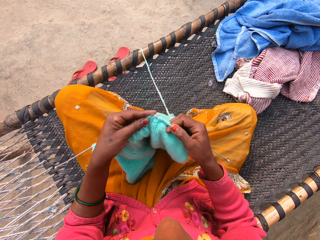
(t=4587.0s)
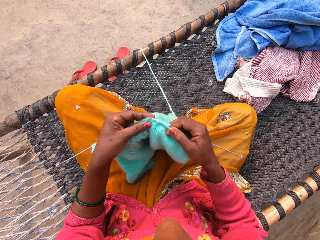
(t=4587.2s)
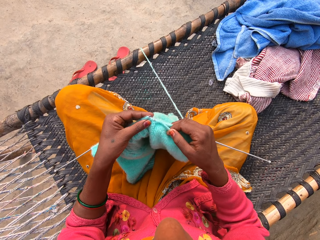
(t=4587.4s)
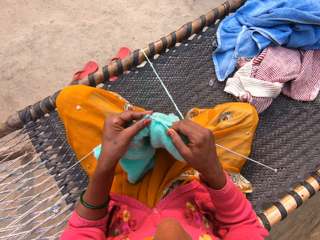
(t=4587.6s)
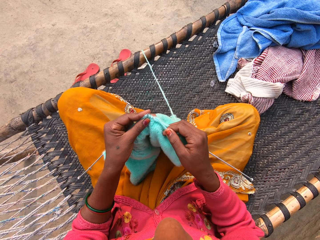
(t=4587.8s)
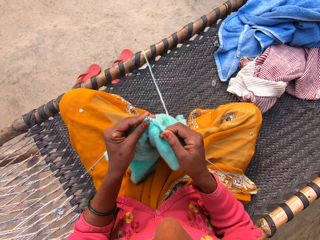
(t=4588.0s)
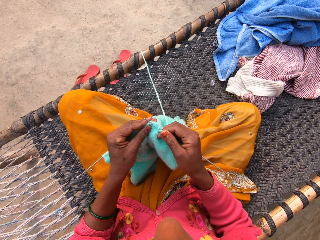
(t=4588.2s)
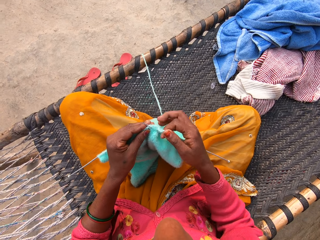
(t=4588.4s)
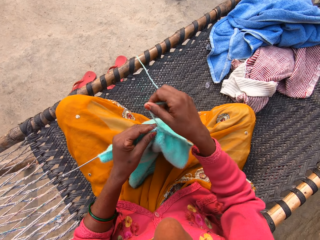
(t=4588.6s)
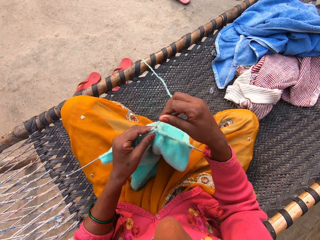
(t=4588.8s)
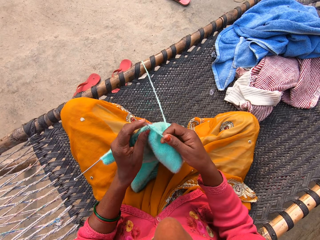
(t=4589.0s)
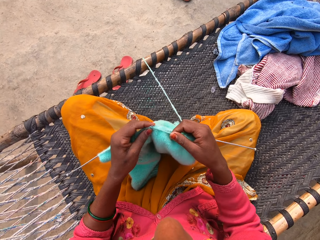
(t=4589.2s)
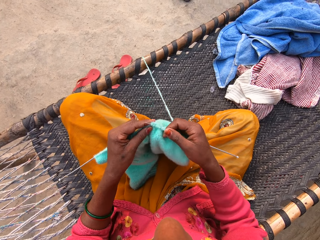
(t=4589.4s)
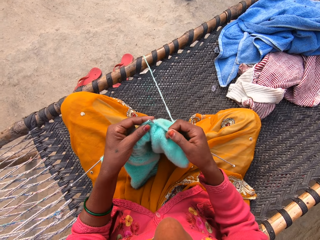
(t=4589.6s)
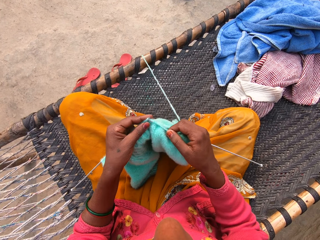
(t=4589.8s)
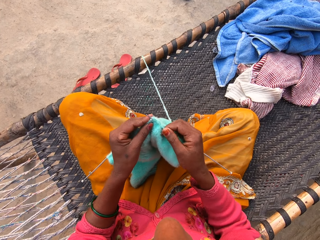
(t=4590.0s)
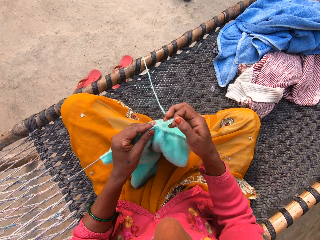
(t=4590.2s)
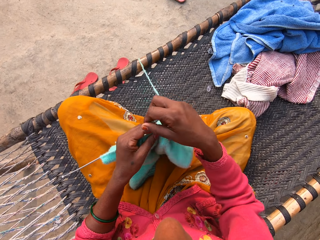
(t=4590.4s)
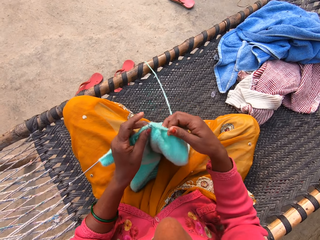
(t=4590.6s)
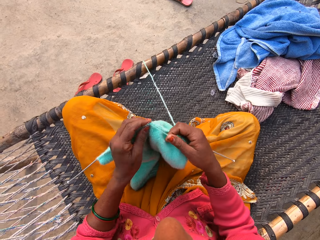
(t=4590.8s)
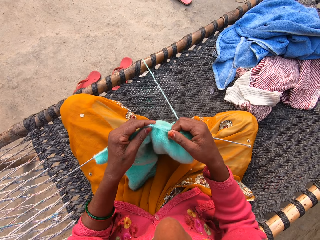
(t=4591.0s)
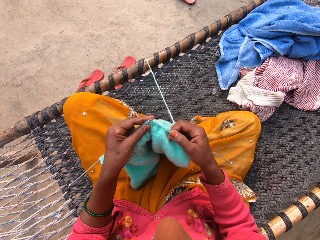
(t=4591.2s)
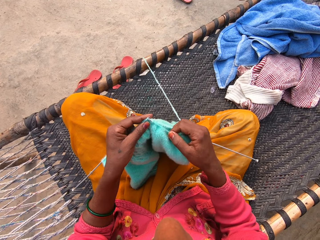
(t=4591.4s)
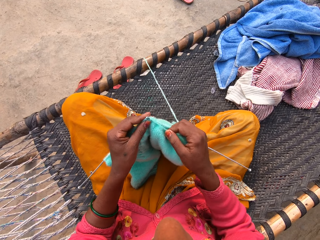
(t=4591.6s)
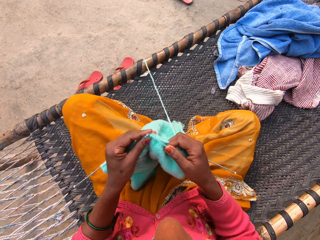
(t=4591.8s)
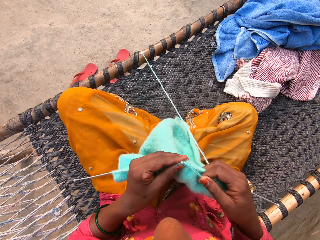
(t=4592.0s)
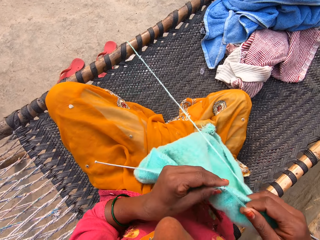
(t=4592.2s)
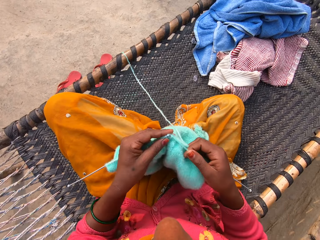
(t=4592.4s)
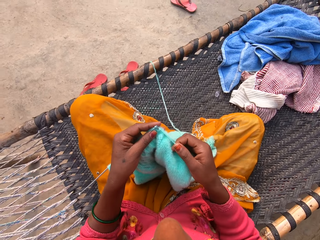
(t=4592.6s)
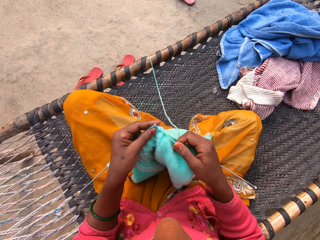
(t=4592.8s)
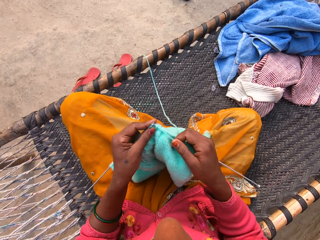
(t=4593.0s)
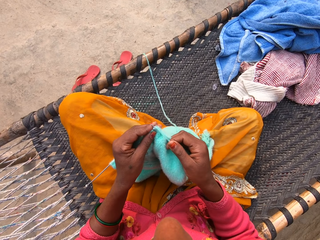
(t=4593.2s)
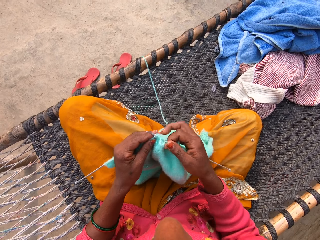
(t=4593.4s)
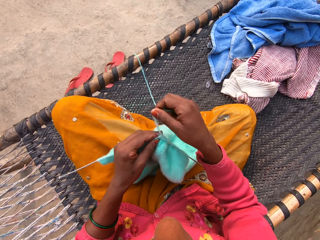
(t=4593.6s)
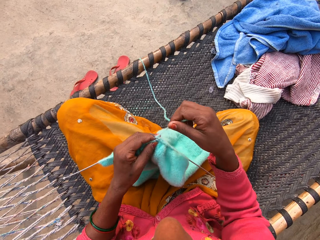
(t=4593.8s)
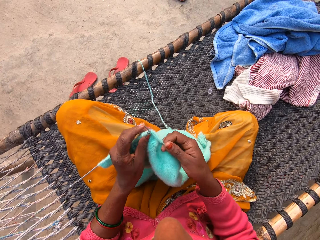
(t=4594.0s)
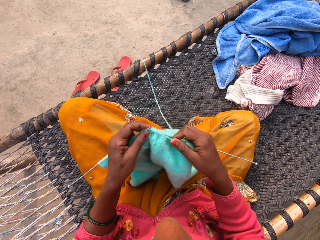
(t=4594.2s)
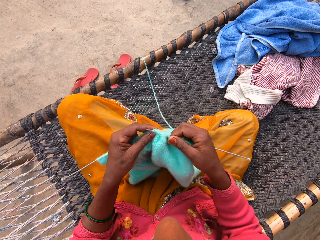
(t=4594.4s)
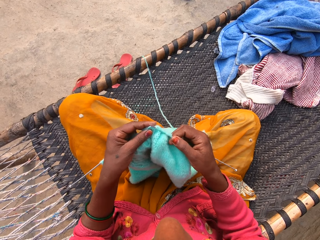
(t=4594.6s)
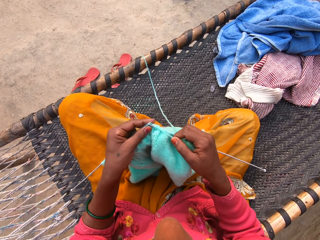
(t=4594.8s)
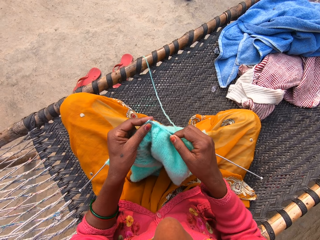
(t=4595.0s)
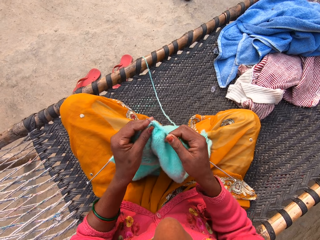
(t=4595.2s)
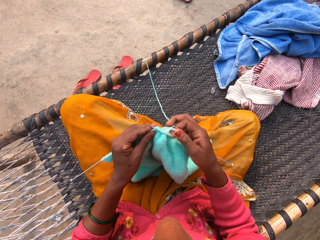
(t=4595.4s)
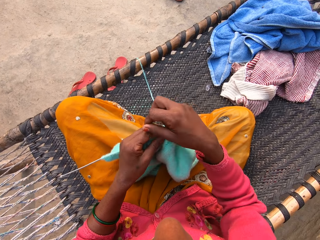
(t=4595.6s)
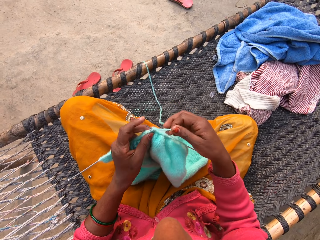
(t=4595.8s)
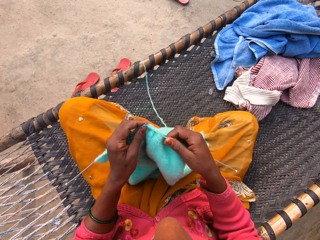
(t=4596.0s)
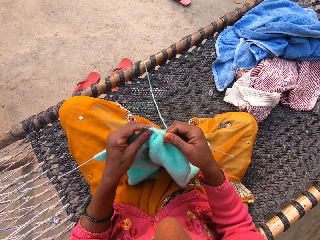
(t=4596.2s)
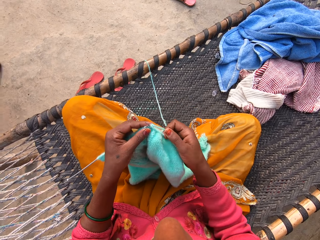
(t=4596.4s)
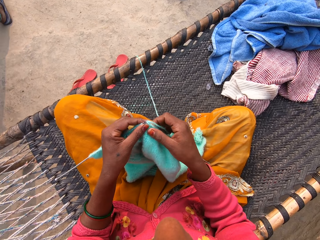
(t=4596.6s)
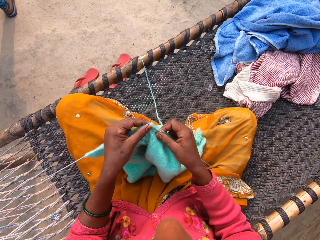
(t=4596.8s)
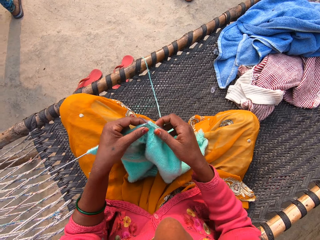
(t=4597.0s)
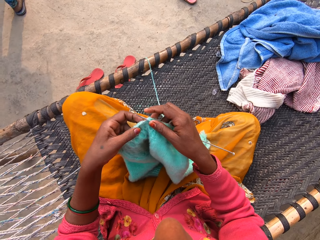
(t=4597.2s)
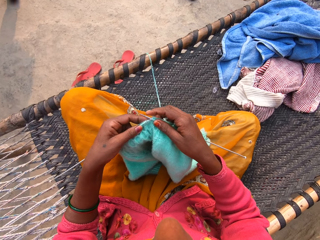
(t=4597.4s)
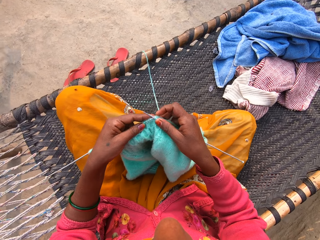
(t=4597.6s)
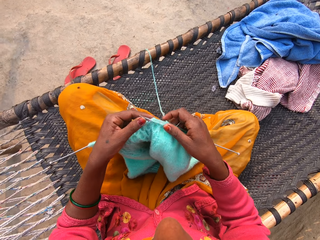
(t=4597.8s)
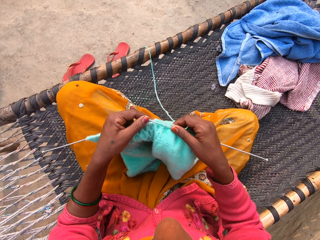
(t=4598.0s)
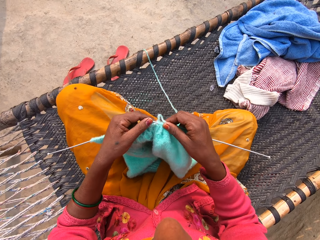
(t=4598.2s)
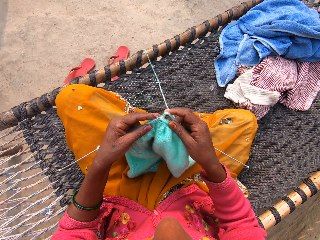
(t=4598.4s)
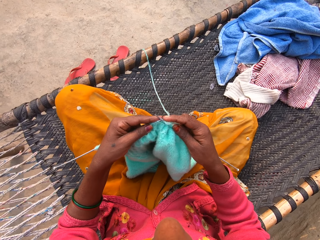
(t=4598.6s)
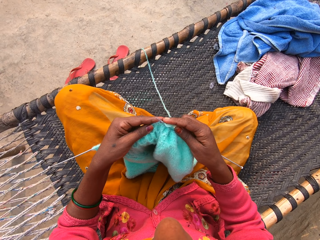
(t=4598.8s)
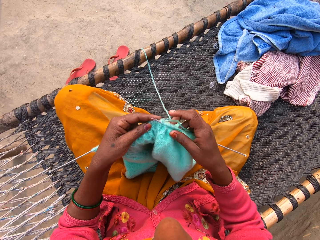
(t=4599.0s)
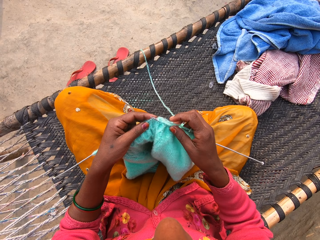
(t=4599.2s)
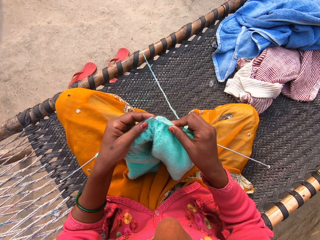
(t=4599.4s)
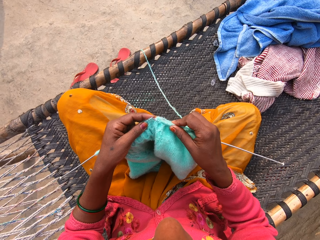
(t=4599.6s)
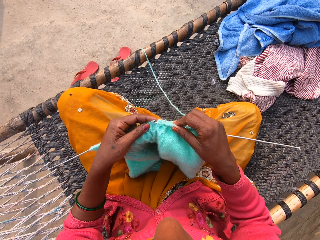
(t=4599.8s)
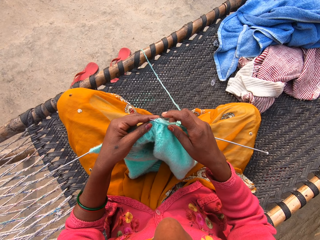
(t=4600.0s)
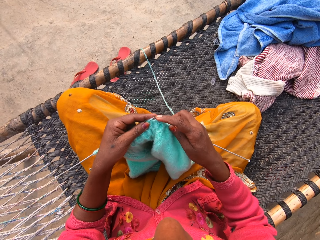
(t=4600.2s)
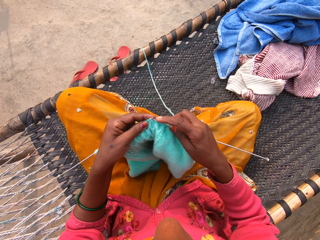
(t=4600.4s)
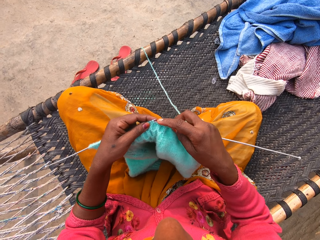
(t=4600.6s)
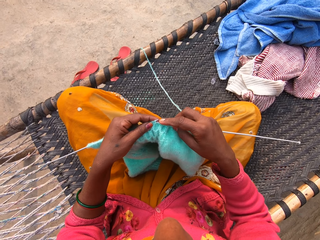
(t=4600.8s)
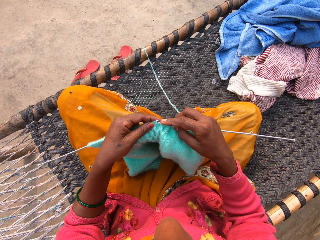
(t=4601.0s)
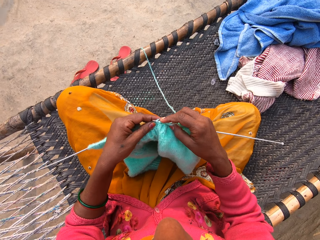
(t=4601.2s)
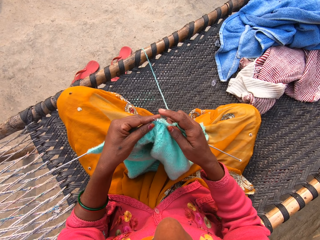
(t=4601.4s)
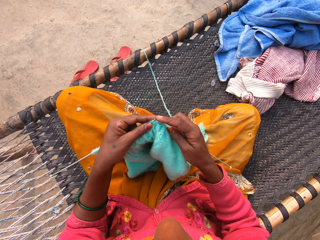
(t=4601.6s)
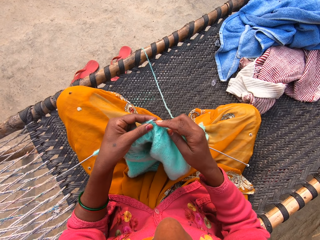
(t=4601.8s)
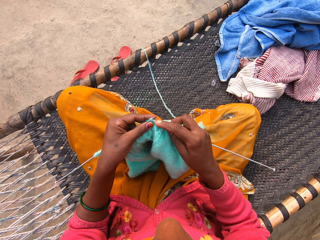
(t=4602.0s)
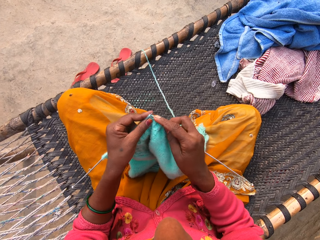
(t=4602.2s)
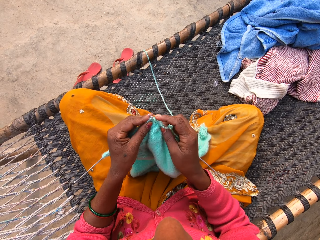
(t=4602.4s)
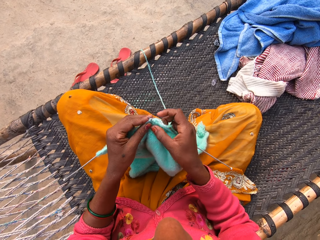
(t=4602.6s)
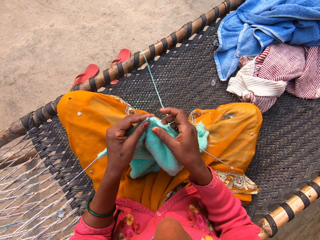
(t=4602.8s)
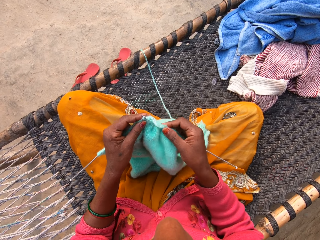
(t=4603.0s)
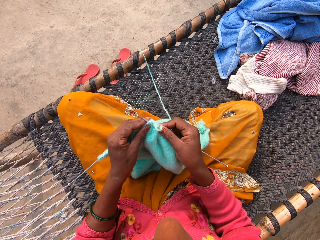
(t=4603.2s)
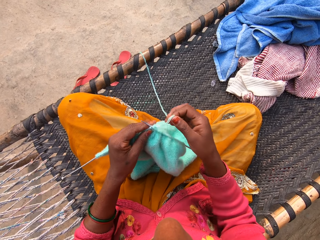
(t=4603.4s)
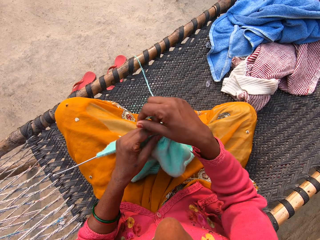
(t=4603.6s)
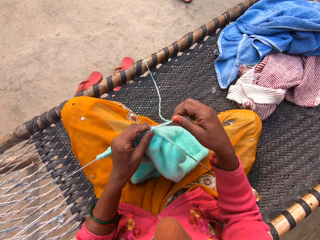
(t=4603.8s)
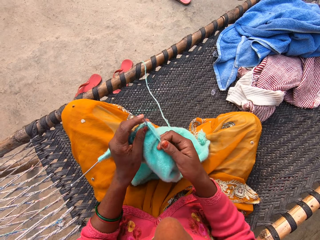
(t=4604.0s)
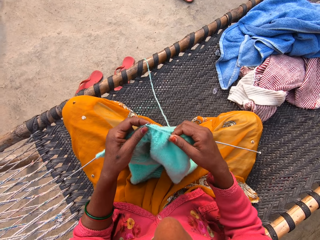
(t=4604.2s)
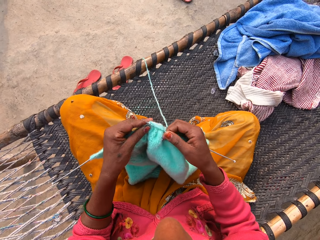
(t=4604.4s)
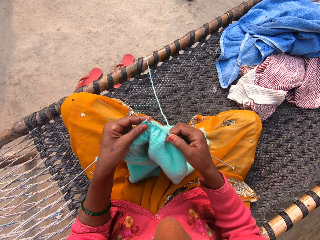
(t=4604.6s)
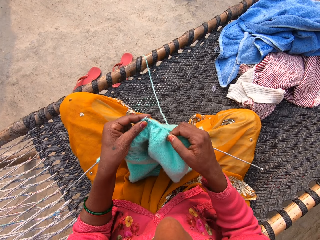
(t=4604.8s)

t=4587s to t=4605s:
The camera wearer moves a knitted cloth and lowers the knitted cloth. They knit the cloth. A person walks to the other side. The camera wearer moves the knitted cloth along a crochet. They adjust the right hand. They knit the cloth.

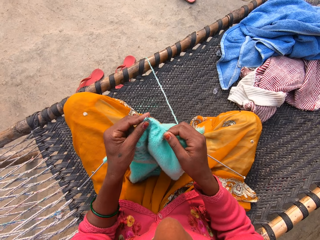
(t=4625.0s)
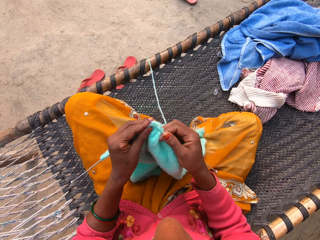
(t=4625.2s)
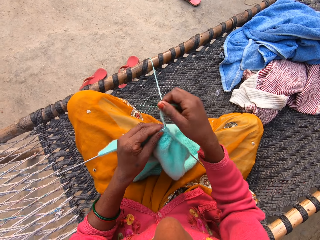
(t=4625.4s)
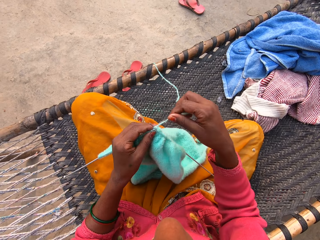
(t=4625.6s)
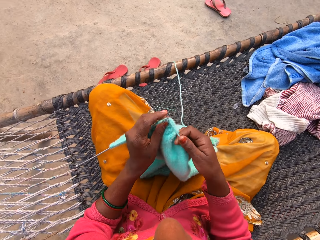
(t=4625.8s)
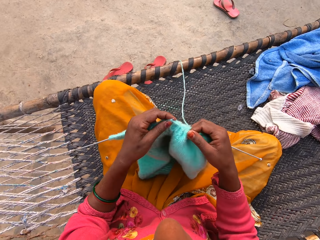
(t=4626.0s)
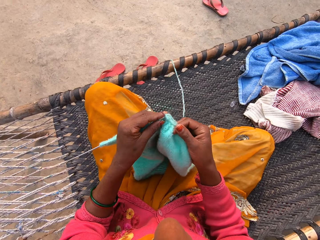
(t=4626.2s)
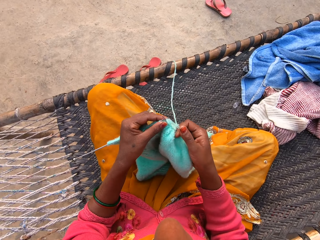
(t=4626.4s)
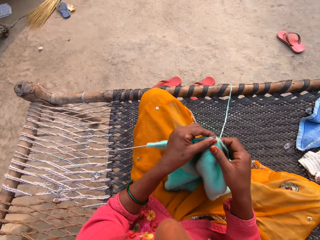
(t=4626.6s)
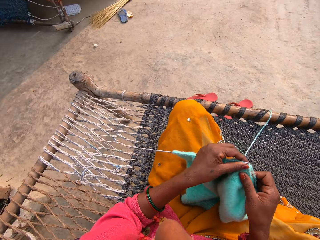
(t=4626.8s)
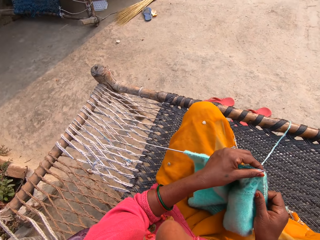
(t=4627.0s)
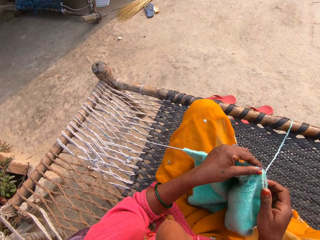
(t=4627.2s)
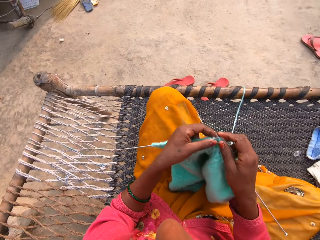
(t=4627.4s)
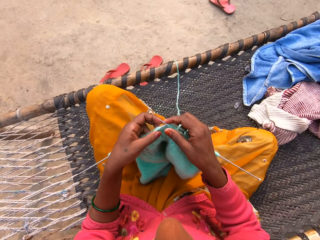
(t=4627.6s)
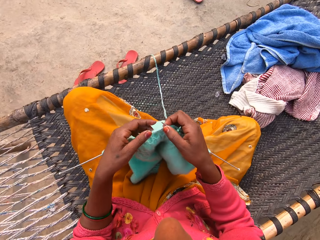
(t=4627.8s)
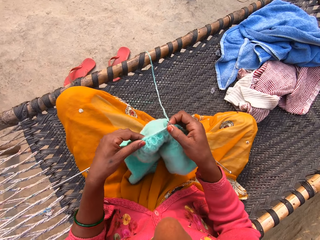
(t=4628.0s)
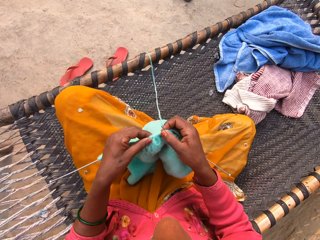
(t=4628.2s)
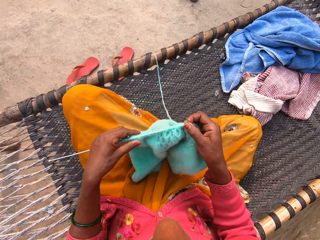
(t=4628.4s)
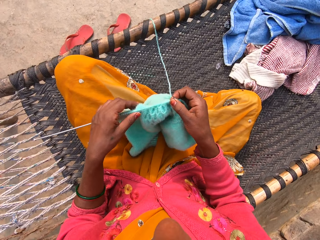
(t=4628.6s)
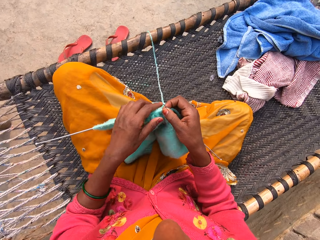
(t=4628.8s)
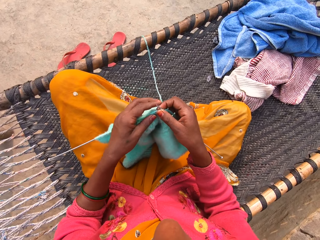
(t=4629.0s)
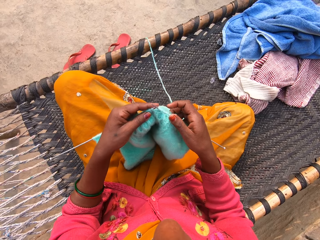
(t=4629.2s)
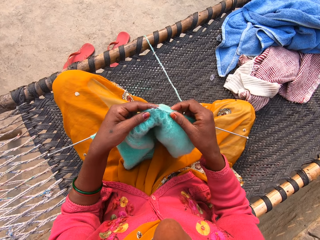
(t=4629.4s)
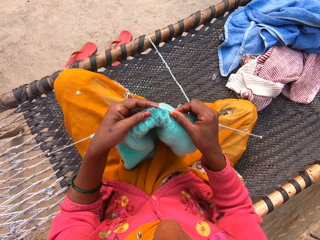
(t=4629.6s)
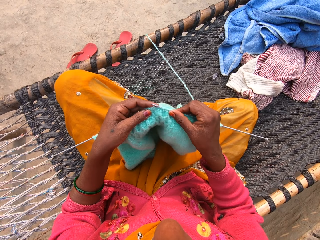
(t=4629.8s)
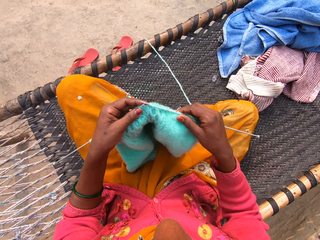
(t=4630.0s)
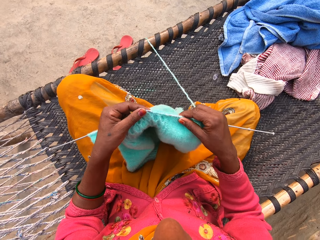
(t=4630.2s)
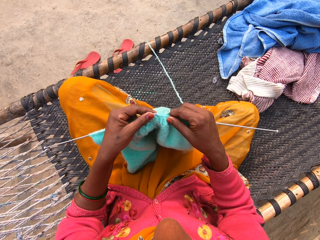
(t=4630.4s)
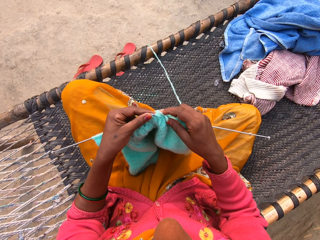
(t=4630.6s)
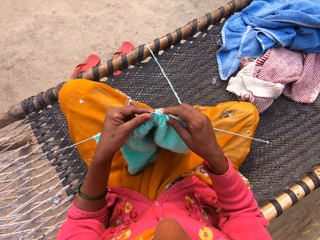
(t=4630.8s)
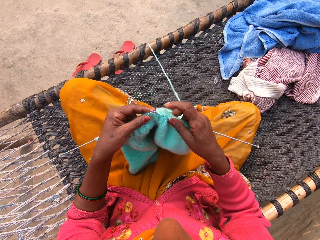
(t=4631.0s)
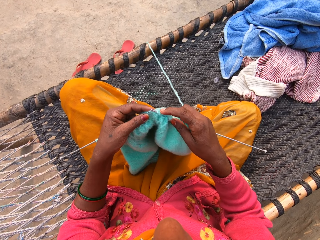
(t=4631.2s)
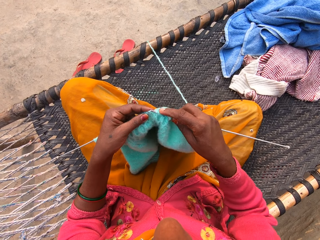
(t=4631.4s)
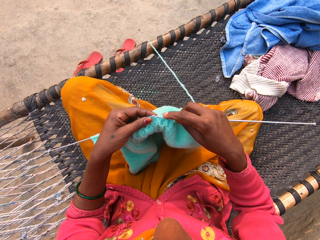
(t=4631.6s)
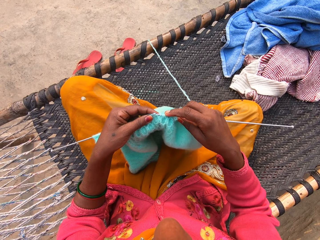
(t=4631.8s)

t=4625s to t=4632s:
The camera wearer moves a knitted cloth along a crochet. They move the knitted cloth along the crochet again. They hold the crochet. They move the knitted cloth along the crochet.
